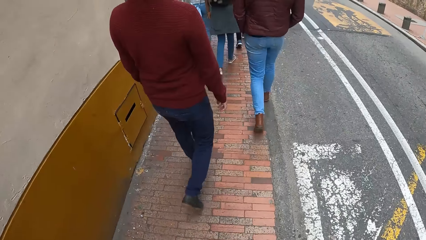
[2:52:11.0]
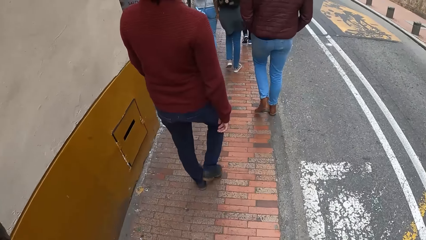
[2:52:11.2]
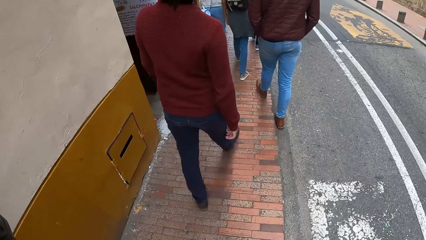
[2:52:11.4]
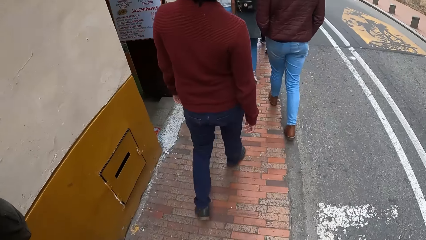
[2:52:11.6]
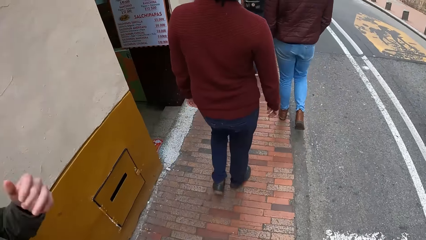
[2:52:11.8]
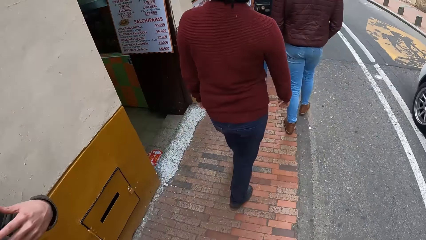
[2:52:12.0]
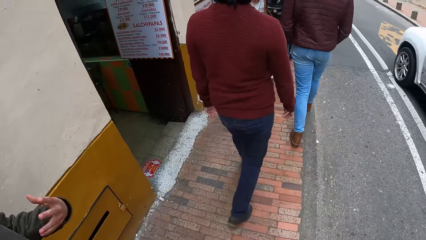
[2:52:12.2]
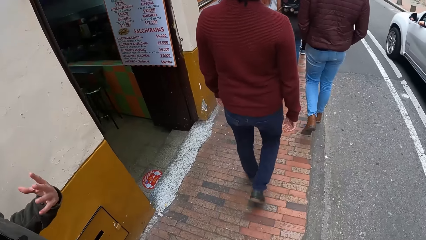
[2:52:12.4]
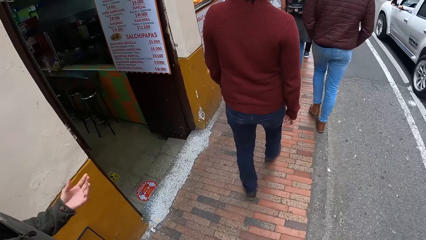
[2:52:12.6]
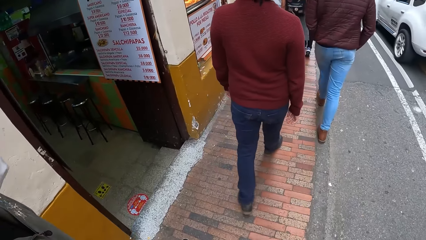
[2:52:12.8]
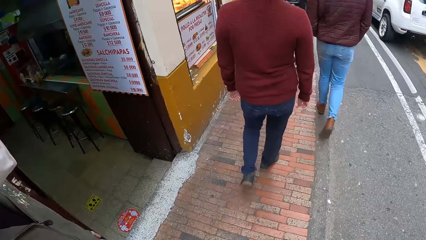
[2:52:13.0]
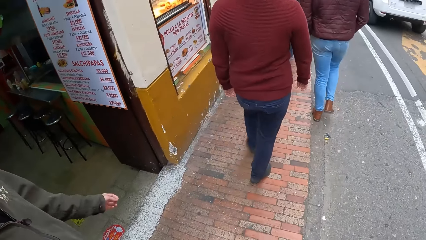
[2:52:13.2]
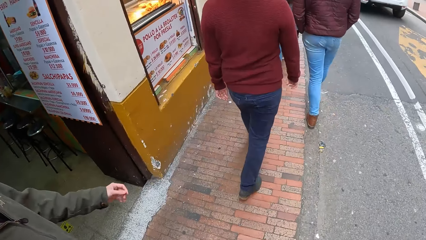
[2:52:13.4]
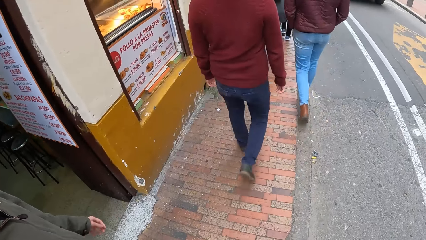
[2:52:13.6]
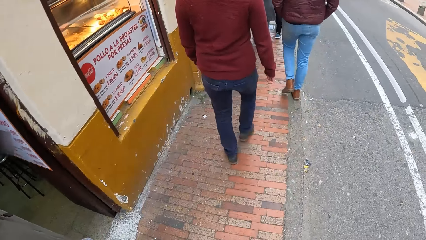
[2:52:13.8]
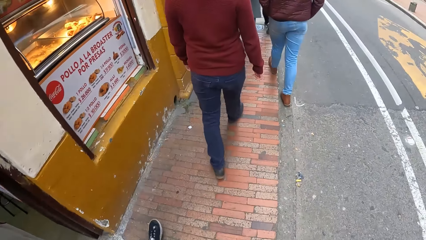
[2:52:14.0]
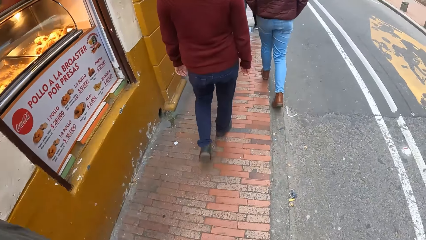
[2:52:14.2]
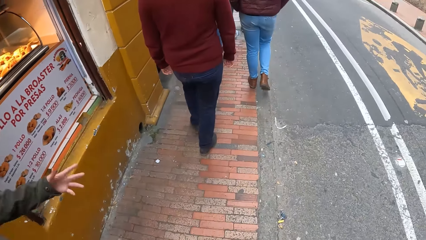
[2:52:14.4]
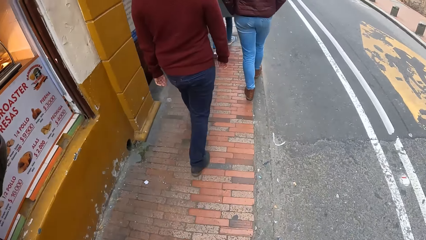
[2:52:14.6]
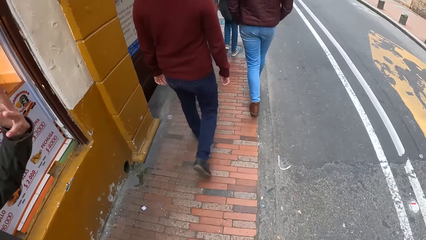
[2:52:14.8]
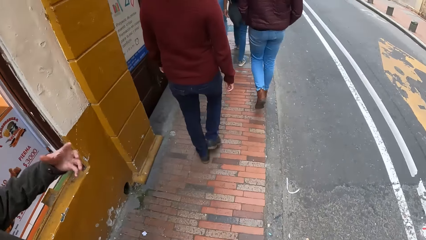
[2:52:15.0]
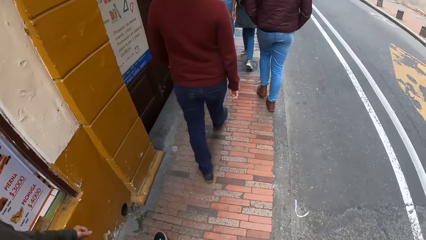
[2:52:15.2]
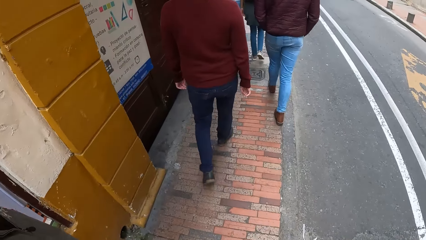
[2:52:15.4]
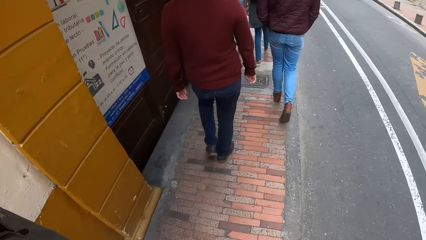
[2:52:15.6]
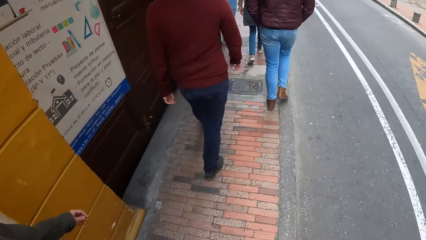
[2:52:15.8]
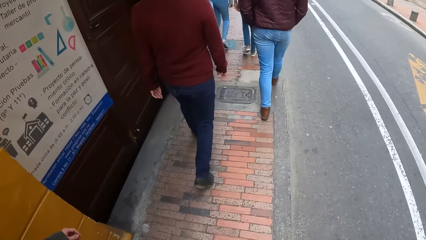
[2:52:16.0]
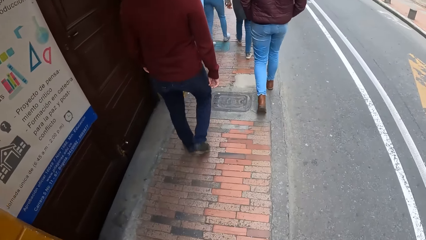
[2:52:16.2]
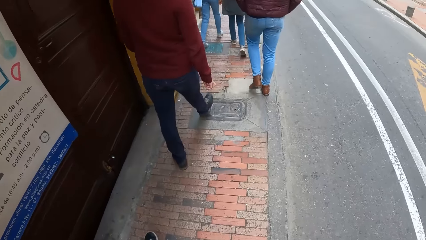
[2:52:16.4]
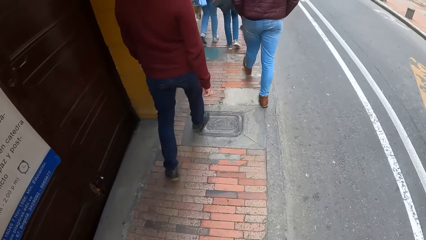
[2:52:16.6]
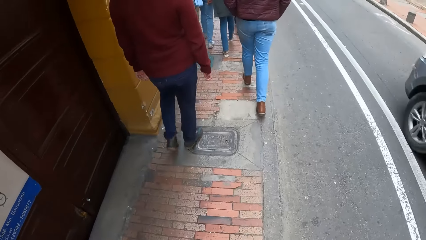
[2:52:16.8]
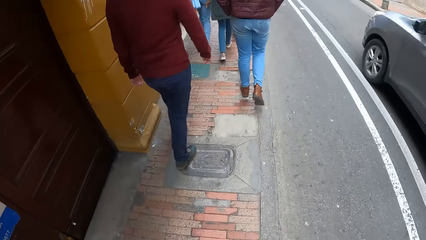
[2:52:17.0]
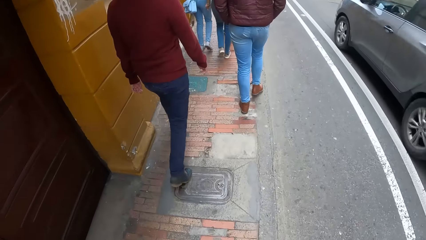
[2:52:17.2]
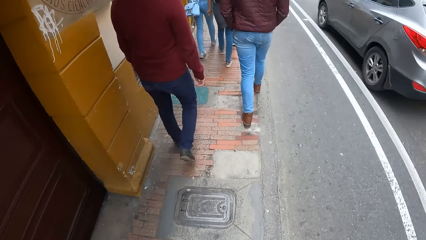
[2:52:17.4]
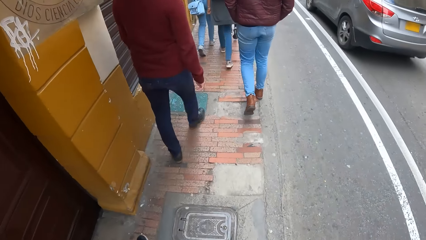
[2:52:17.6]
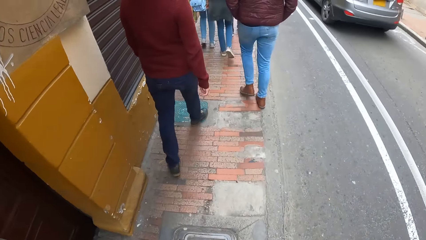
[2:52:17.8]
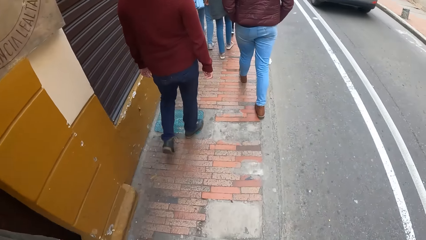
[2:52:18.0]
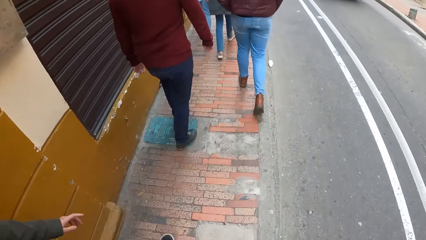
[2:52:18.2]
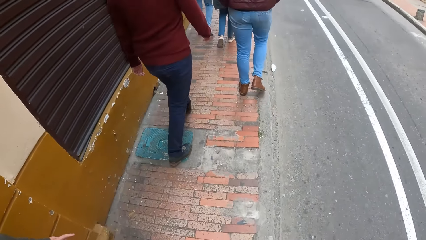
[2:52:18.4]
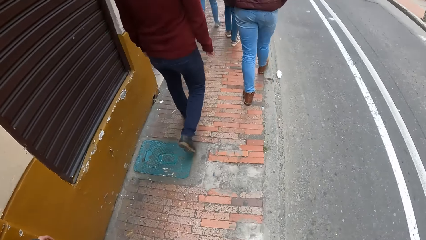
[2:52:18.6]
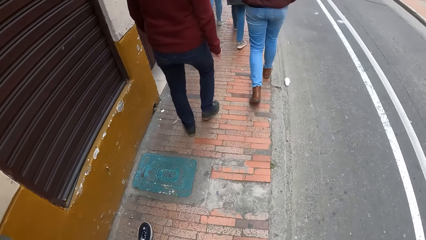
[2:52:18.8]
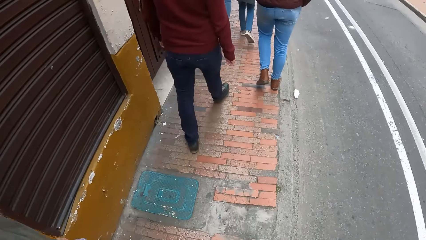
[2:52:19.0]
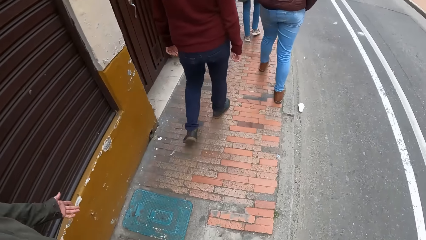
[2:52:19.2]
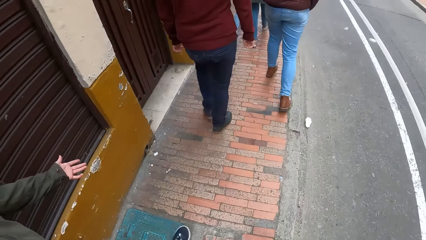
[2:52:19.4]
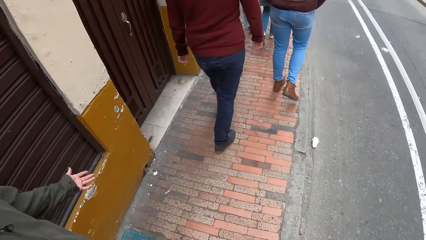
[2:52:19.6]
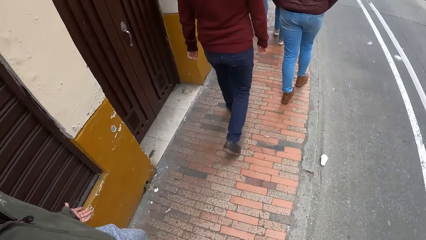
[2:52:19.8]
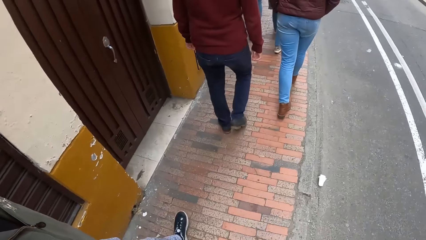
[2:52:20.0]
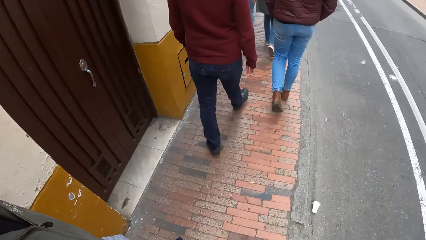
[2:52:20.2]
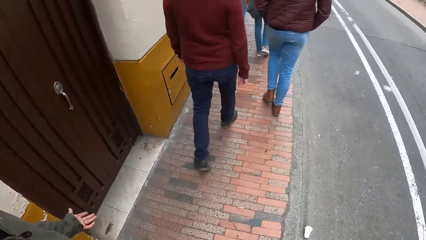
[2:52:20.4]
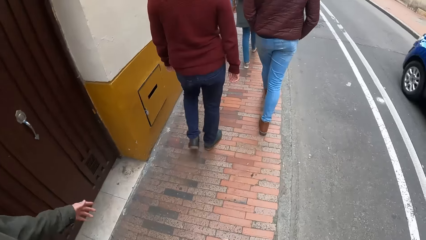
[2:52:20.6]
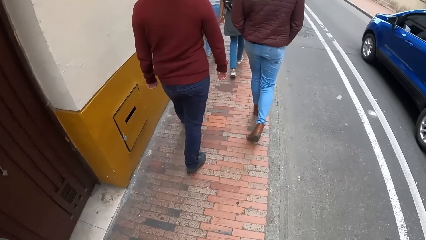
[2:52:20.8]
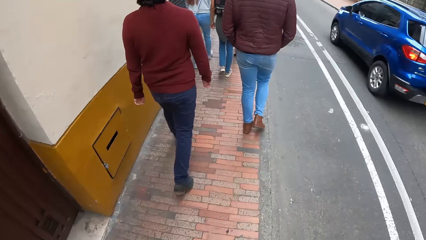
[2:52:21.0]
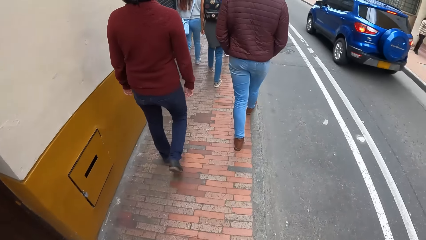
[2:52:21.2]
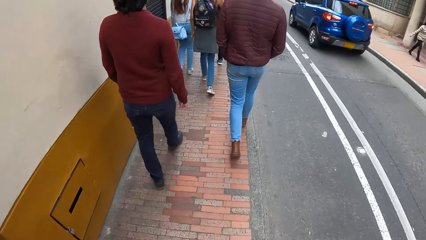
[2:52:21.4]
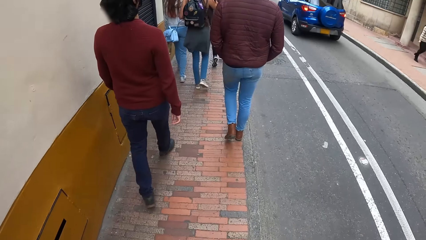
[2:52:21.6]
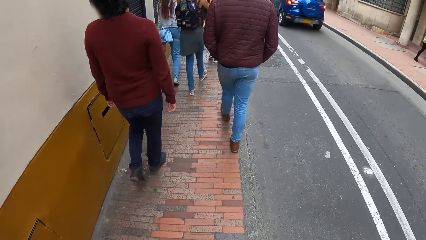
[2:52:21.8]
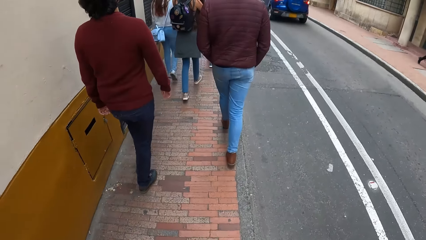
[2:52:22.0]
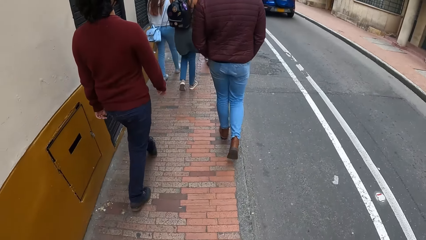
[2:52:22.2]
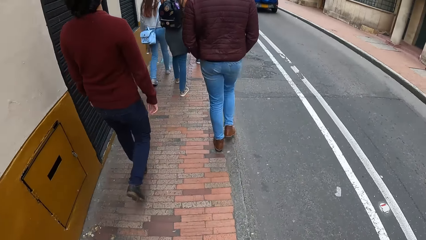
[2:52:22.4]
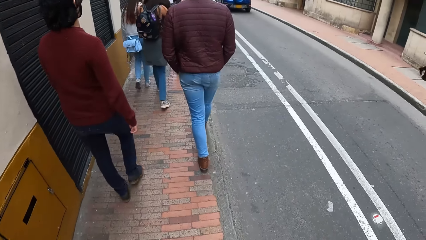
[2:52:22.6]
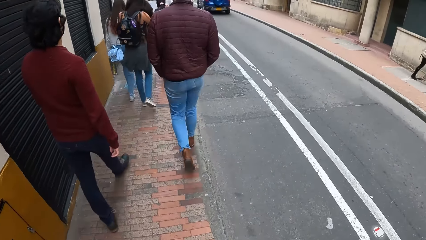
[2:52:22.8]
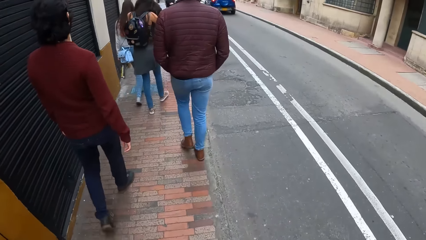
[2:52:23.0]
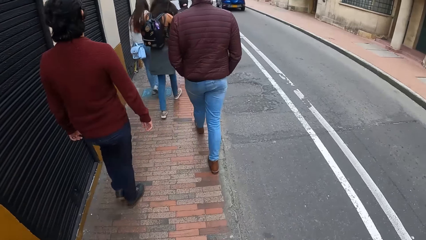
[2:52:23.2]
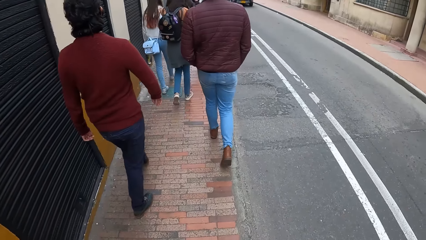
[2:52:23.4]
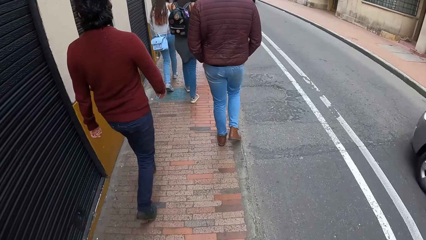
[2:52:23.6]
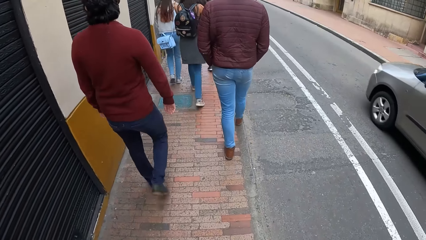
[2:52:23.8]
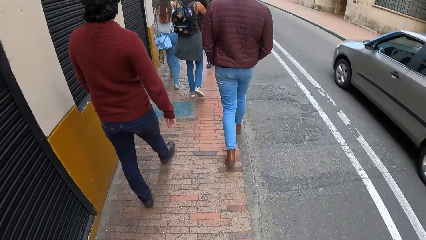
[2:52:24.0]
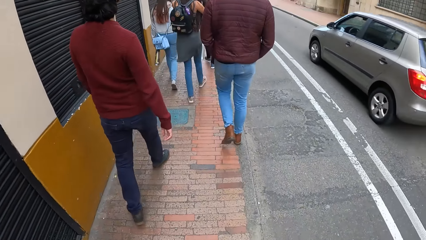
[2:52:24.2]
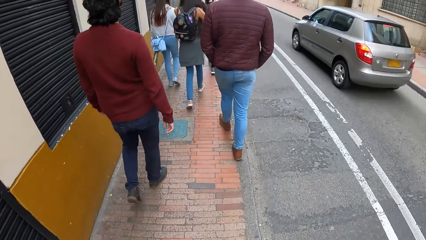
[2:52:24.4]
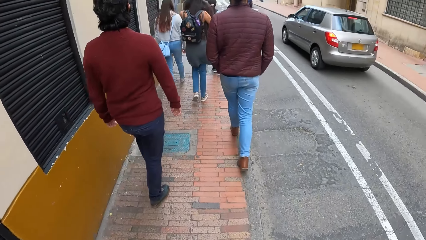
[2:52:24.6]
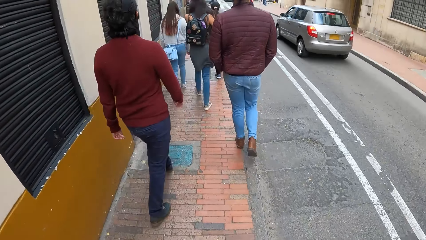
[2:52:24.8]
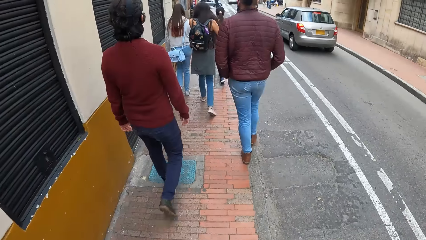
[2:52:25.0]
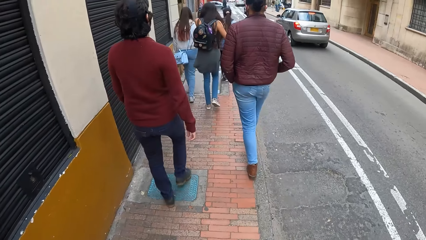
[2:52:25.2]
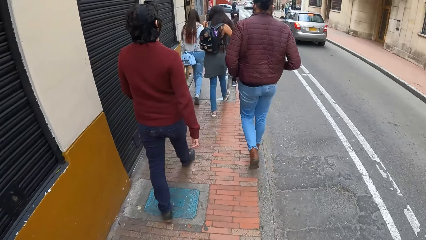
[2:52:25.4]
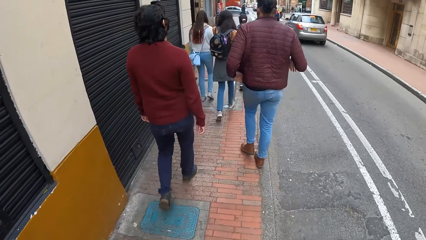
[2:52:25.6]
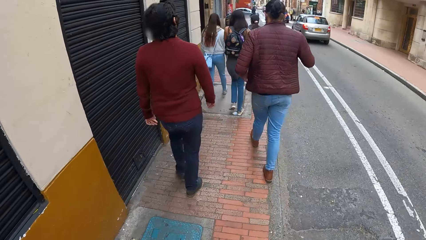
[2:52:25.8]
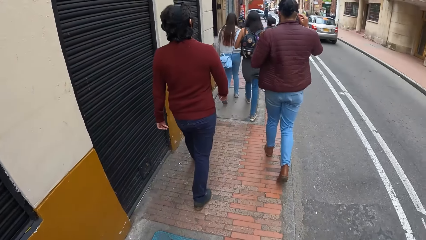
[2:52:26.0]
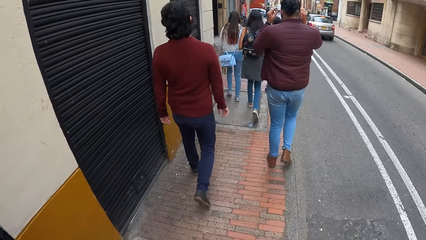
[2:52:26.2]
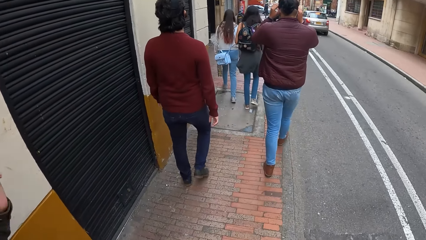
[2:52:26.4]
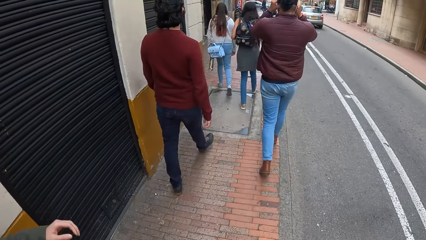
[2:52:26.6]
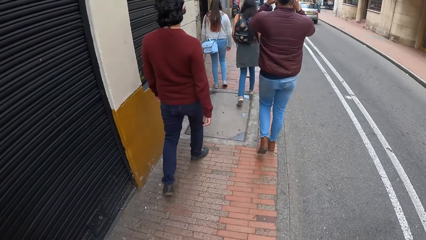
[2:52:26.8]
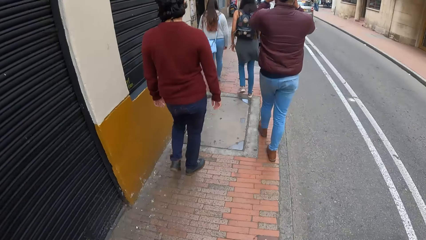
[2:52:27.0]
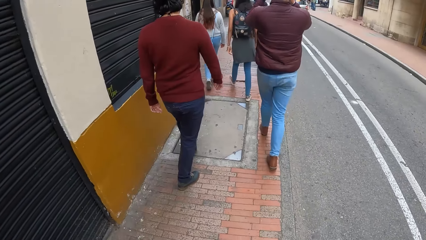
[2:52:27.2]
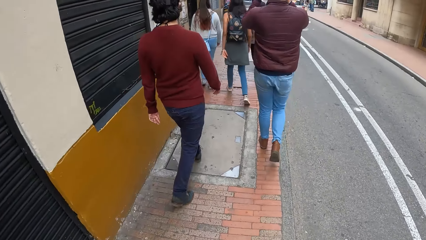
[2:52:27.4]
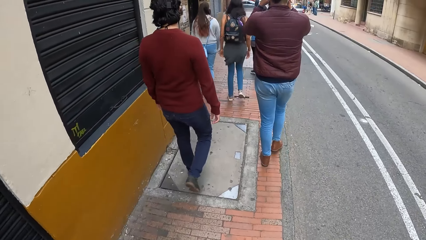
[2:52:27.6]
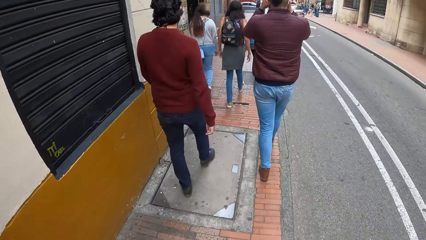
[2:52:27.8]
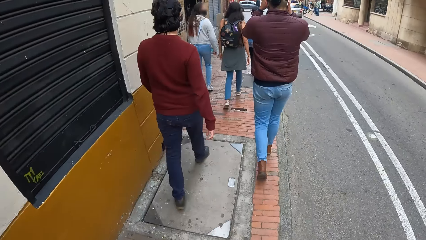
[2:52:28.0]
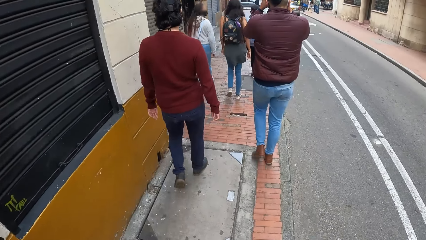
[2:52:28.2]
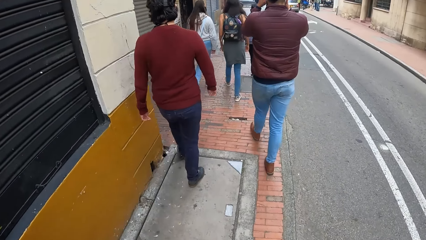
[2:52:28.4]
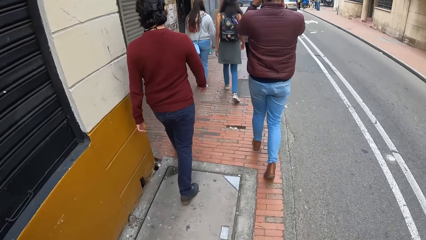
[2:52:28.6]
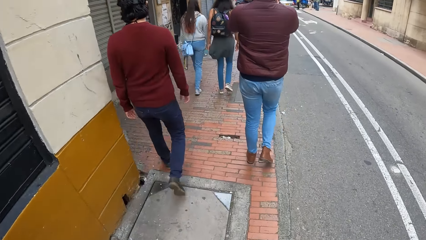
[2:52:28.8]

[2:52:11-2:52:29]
The man makes hand gestures with his left hand. A white SUV drives past the camera wearer. The man makes hand gestures with his left hand. A grey SUV drives past the camera wearer. The man makes a hand gesture with his left hand. A blue SUV drives past the camera wearer. A grey car drives past the camera wearer. Another man raises his hands toward his face.
